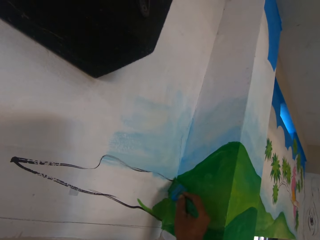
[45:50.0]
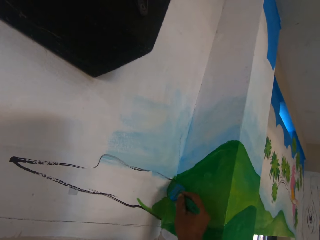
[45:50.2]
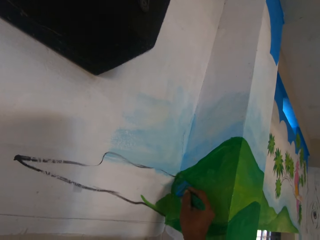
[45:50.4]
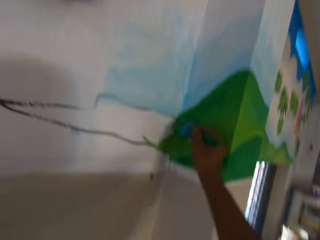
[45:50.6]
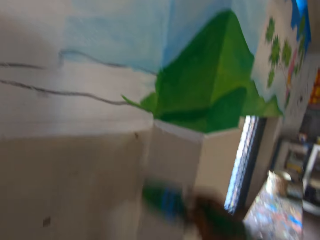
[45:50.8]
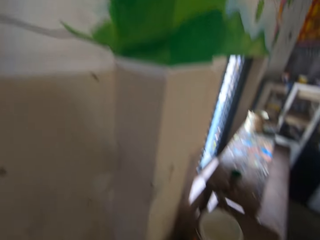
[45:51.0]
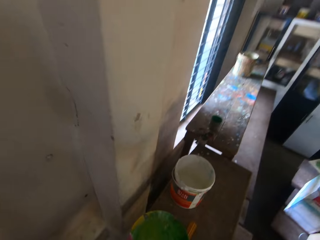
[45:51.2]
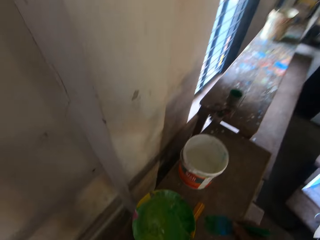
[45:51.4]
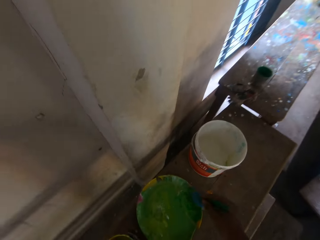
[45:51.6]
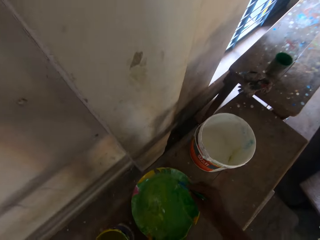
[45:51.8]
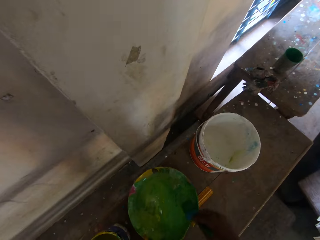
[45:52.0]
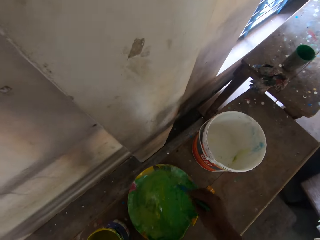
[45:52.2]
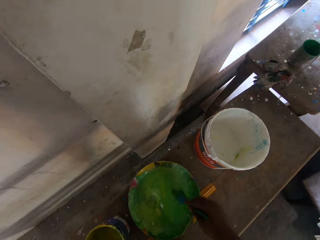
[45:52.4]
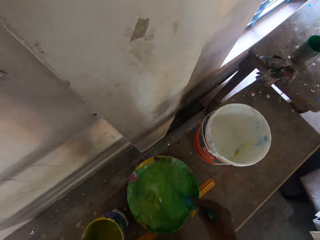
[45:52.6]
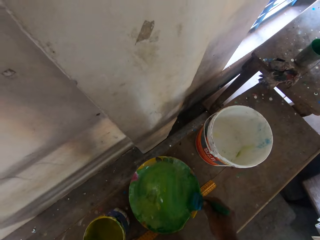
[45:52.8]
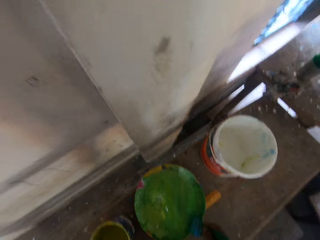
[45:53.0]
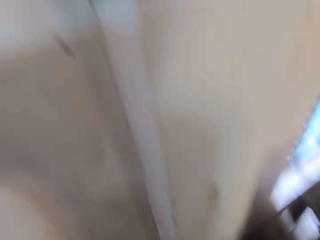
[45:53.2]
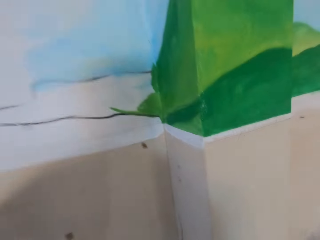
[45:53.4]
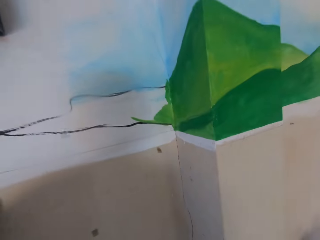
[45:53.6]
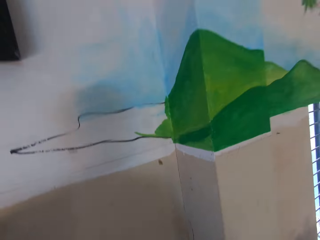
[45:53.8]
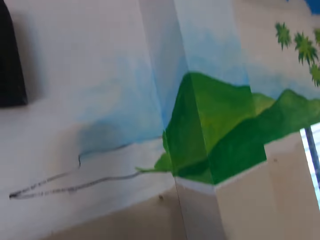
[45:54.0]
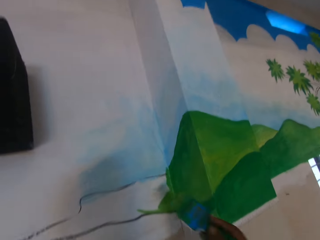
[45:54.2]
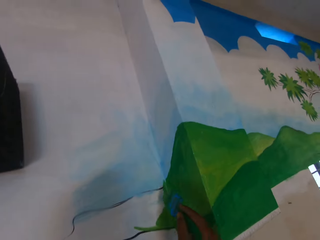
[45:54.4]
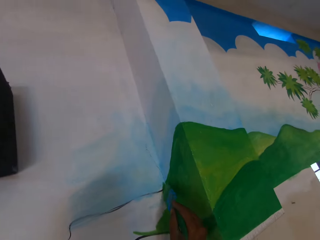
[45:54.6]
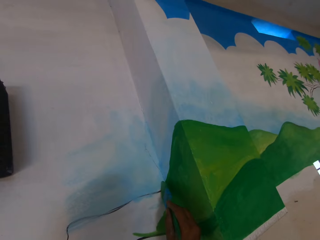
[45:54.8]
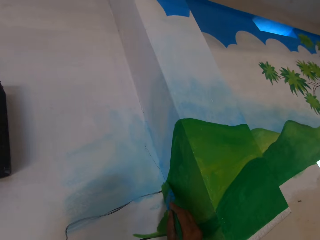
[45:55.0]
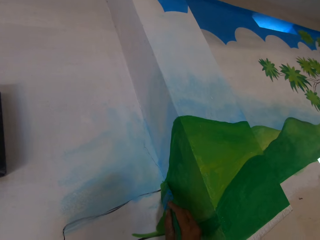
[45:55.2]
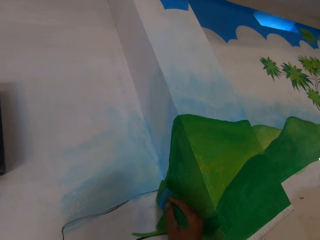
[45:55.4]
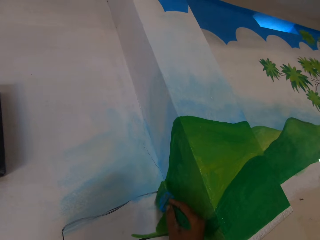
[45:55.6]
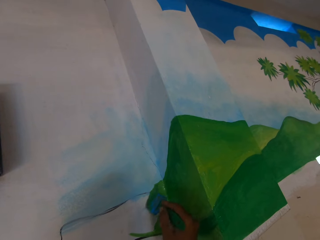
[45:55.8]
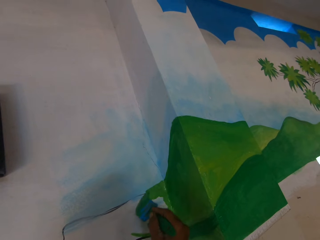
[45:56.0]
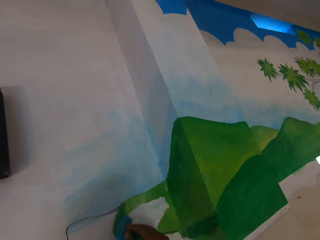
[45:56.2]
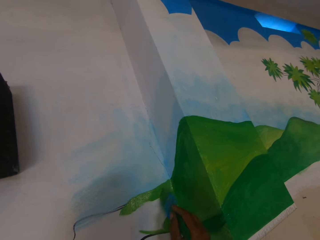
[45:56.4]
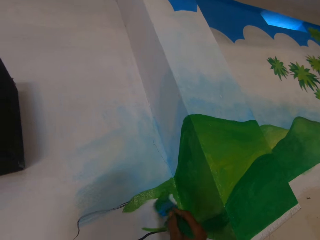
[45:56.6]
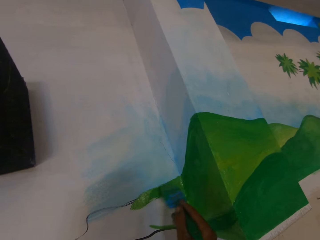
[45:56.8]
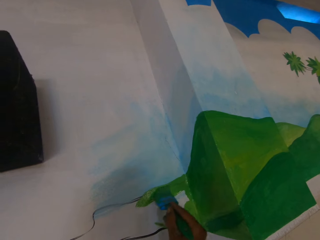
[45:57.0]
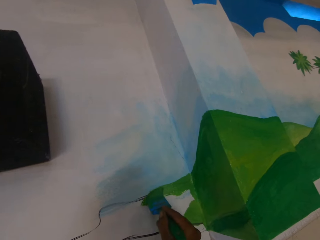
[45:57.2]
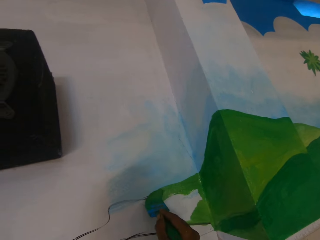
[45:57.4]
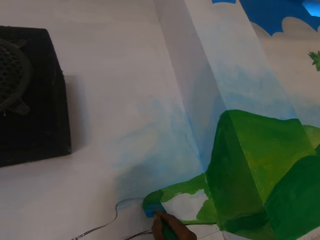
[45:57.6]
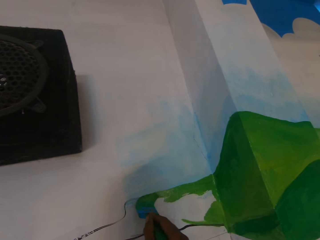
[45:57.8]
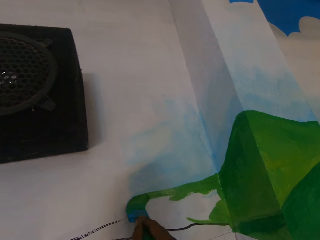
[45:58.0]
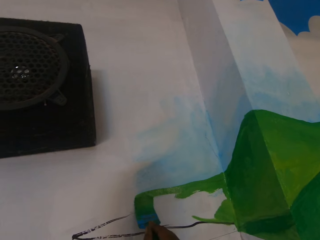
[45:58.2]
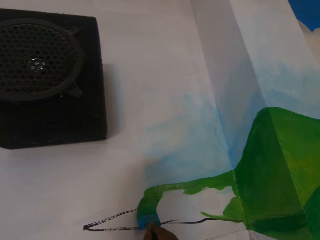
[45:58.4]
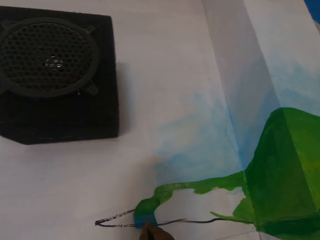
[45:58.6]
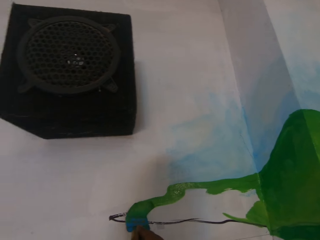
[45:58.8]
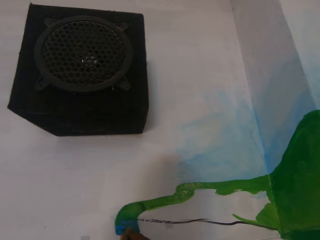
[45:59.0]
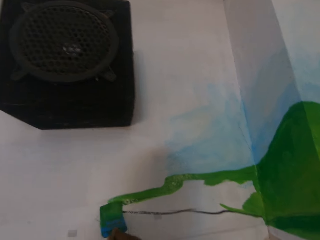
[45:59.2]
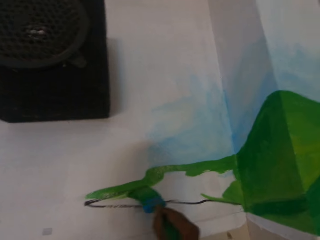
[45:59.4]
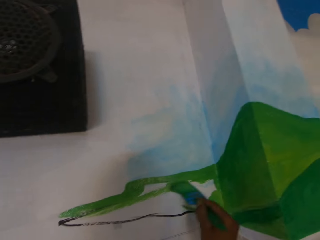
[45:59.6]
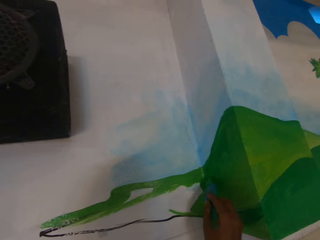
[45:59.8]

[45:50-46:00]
The camera wearer applies some paint from the paint bowl on the brush in his right hand. He paints an image on the wall with the brush in his right hand.

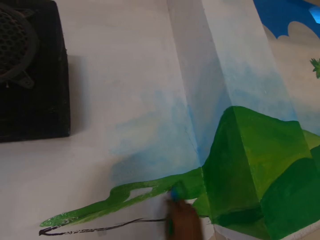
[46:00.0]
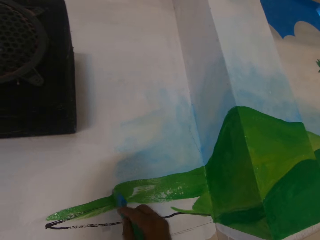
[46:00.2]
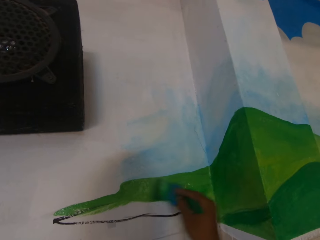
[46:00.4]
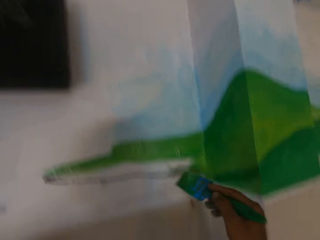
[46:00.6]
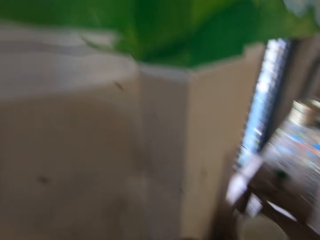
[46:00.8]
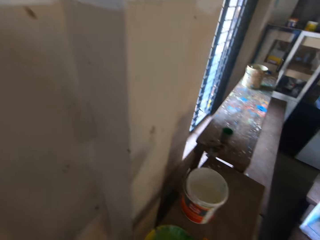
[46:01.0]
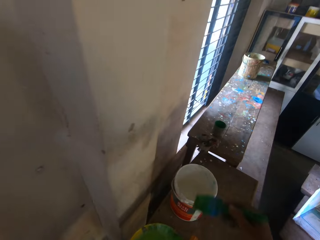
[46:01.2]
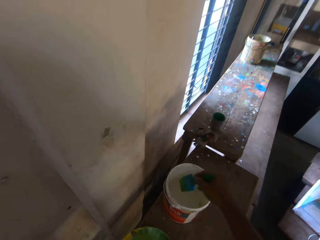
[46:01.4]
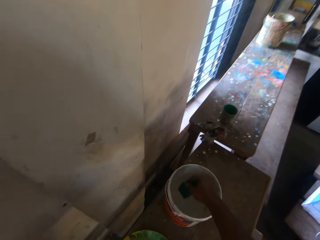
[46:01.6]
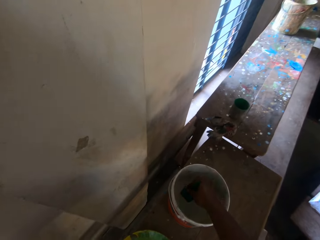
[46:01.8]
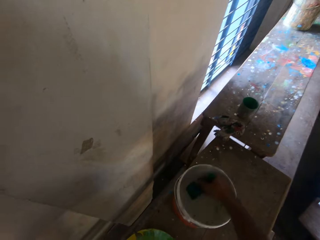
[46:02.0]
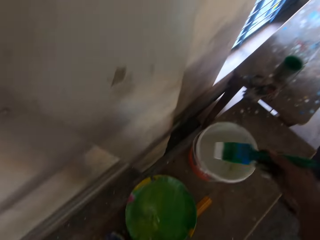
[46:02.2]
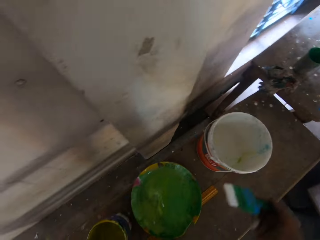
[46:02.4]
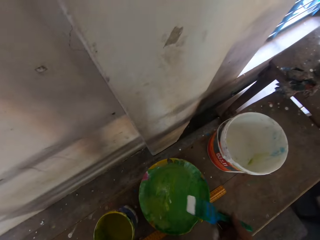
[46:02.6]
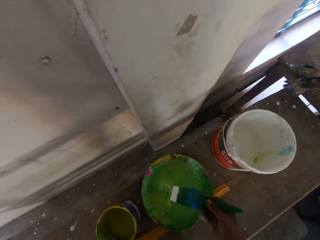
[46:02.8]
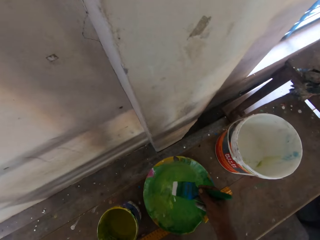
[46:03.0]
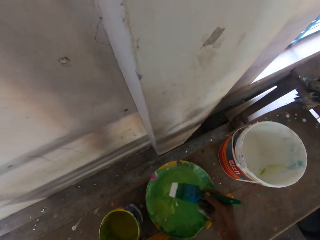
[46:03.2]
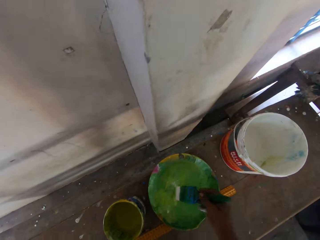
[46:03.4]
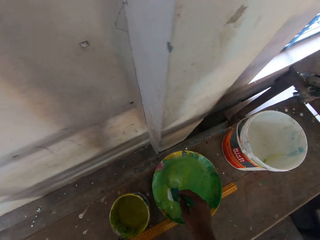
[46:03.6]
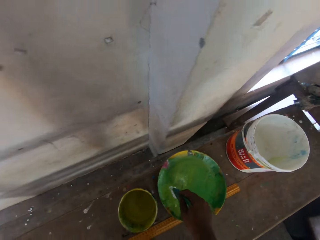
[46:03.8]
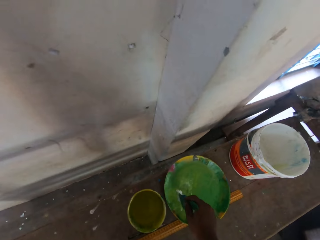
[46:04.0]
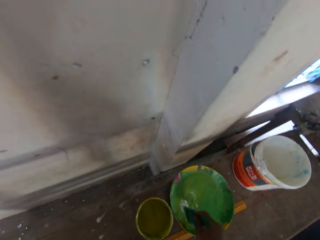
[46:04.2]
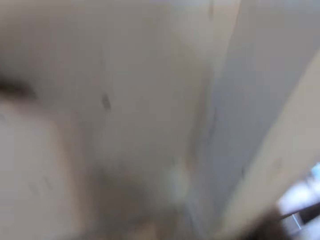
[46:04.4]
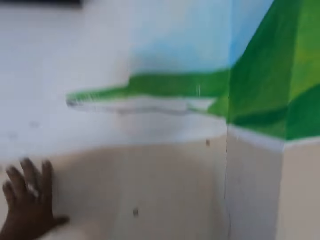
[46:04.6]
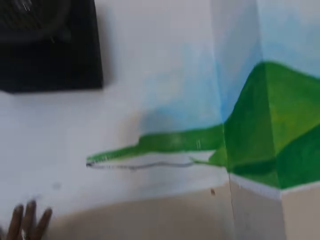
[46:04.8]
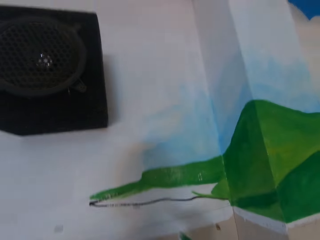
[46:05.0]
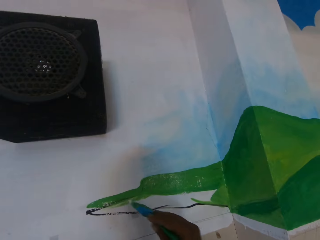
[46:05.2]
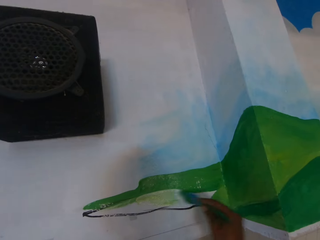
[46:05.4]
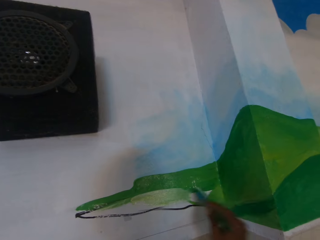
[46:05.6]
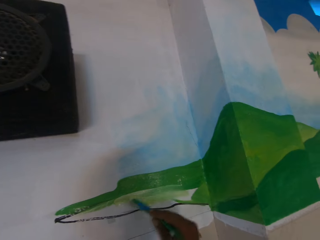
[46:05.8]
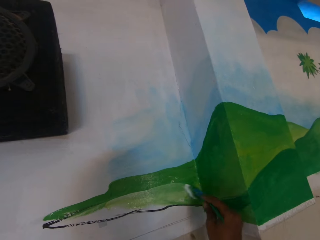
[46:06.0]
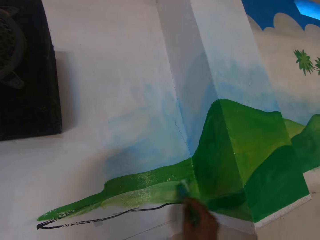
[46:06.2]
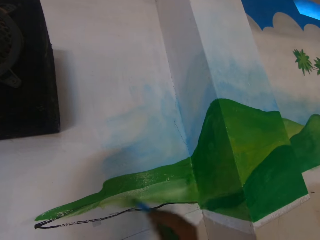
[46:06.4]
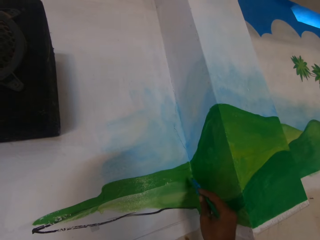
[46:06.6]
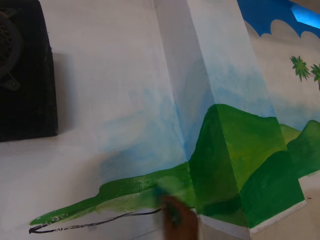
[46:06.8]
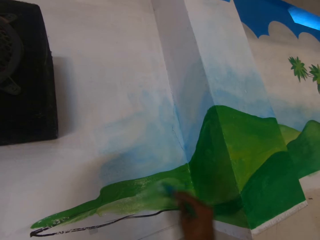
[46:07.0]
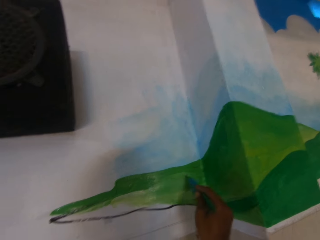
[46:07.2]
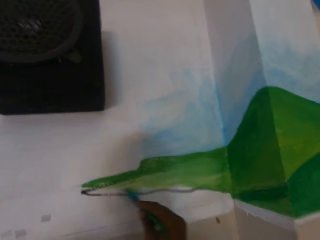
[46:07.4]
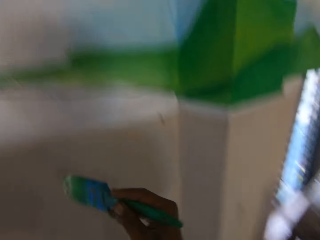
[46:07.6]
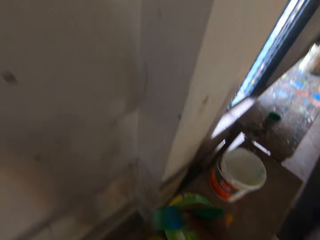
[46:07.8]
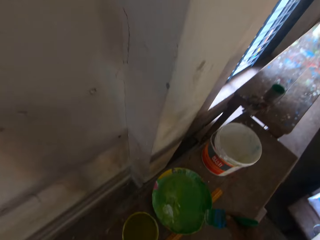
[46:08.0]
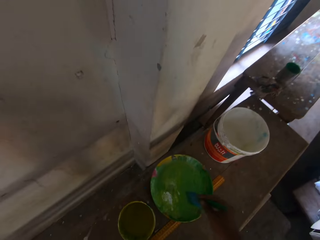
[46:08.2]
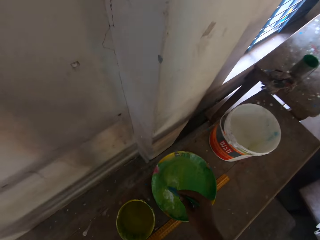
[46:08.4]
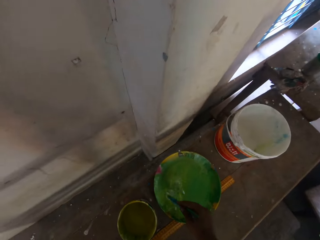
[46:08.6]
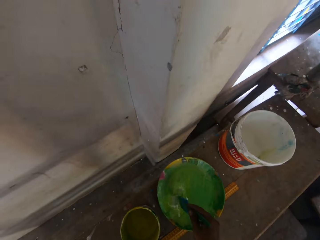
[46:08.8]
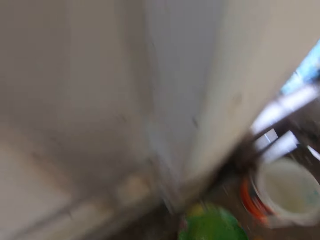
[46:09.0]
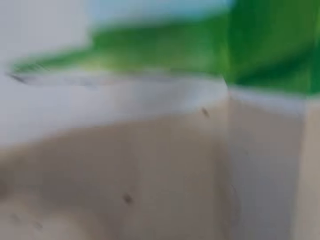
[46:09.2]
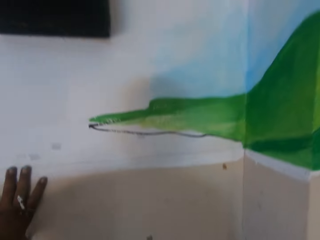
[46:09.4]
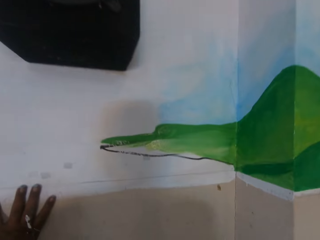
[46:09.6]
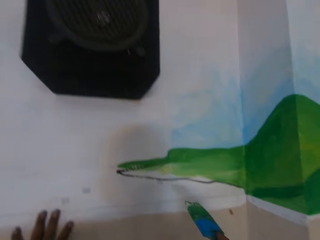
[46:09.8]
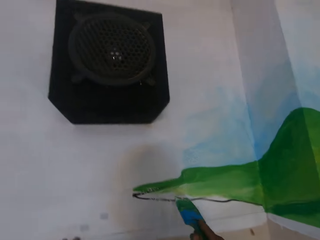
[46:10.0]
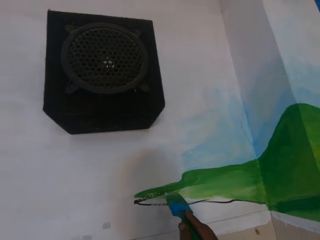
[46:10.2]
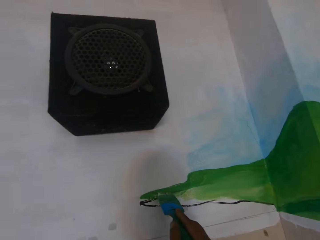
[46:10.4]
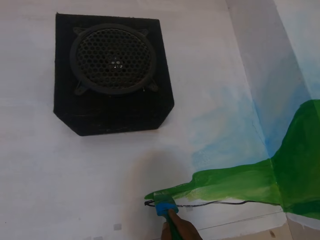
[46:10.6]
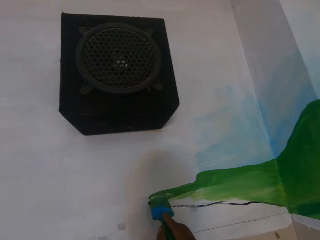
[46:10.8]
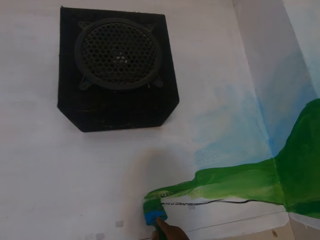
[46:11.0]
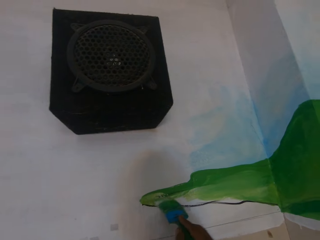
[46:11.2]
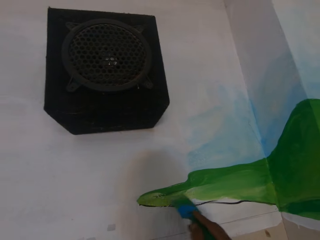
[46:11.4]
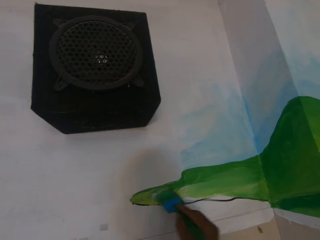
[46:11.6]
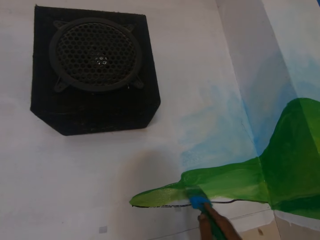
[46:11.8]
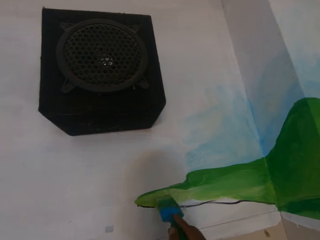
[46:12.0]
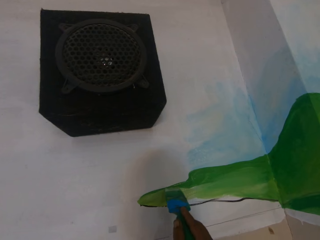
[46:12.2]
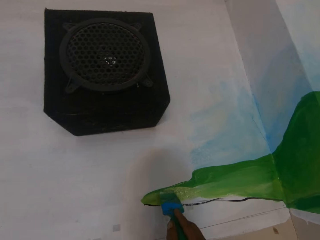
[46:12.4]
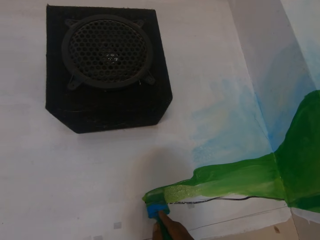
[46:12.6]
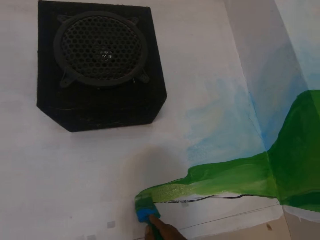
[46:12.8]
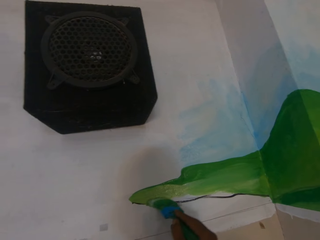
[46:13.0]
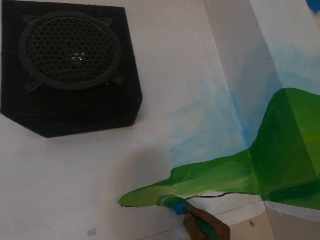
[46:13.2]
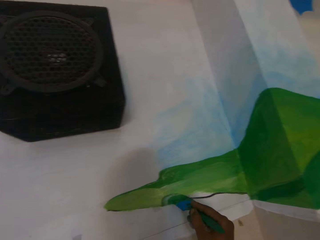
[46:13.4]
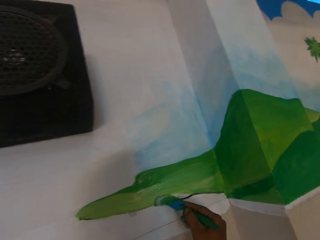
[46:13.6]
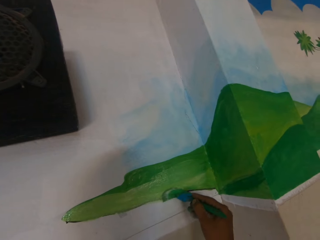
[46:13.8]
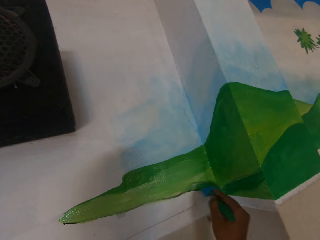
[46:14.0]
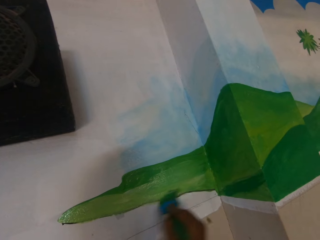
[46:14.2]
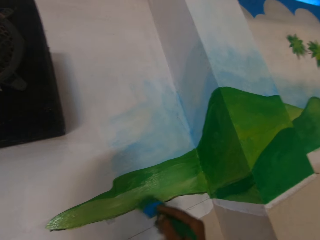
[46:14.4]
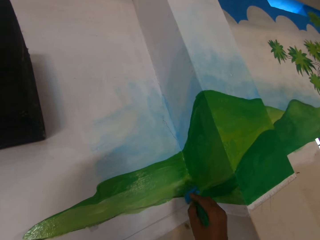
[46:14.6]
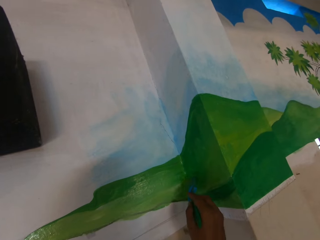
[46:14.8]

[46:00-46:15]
The camera wearer applies some paint from the white paint bucket on the brush in his right hand. He applies some paint from the paint bowl on the brush in his right hand. He places his left hand on the wall. He paints an image on the wall with the brush in his right hand. He applies some paint from the paint bowl on the brush in his right hand. He paints an image on the wall with the brush in his right hand.
